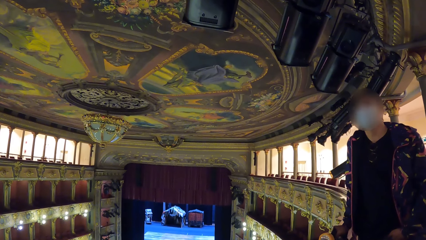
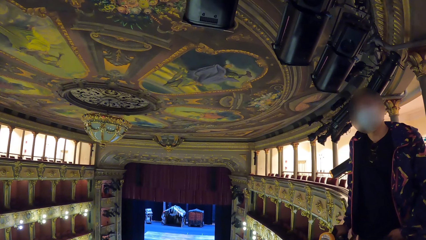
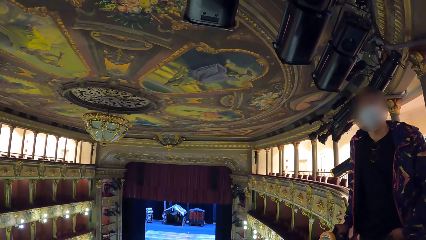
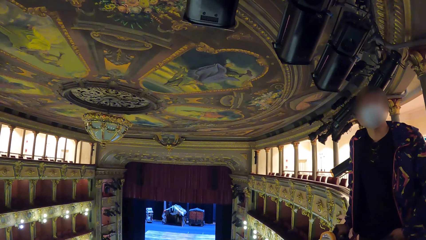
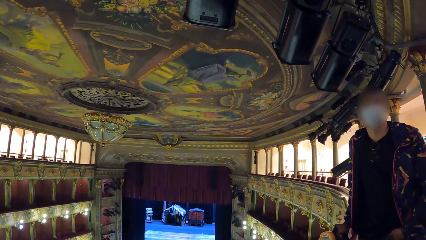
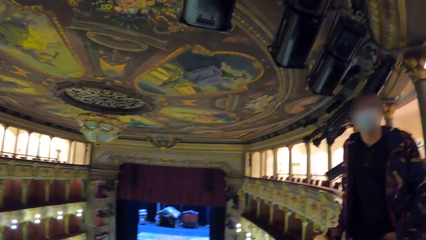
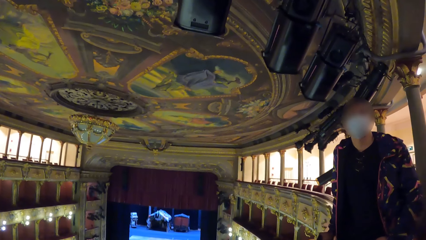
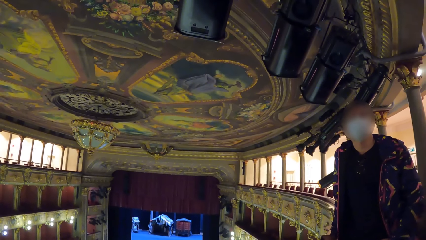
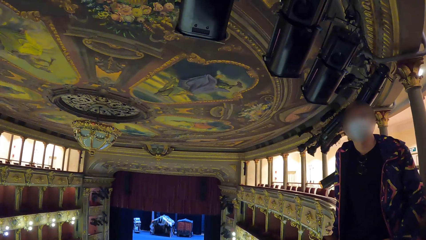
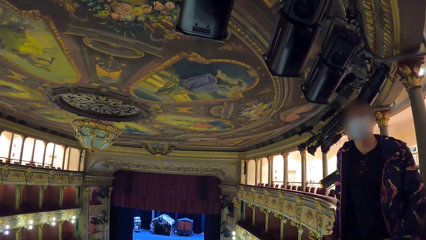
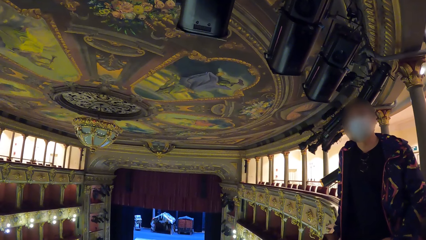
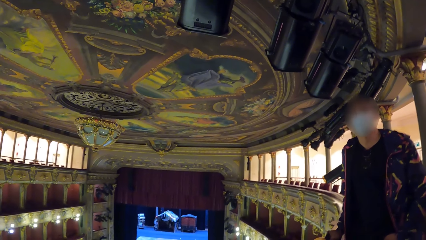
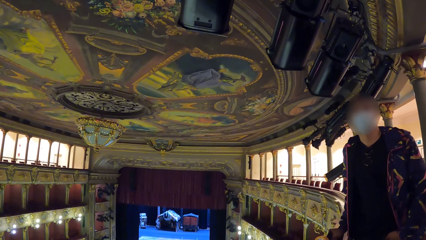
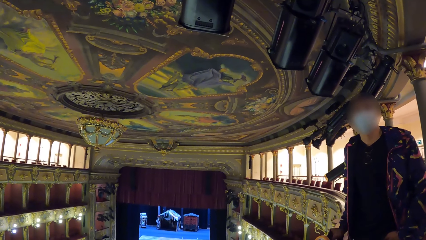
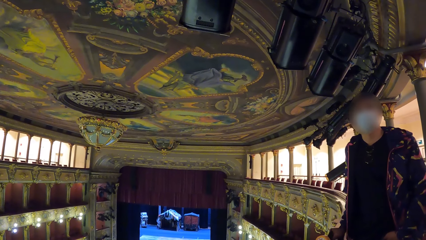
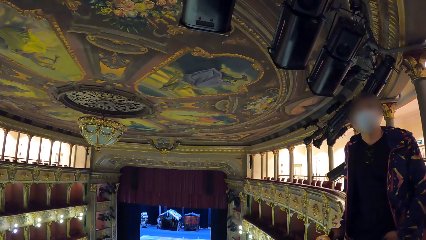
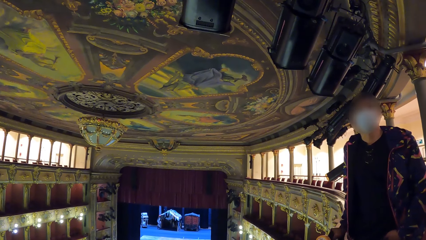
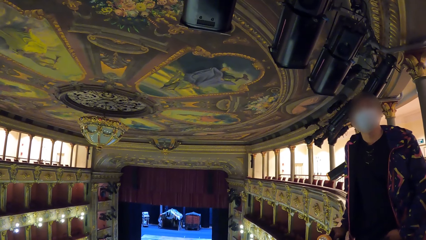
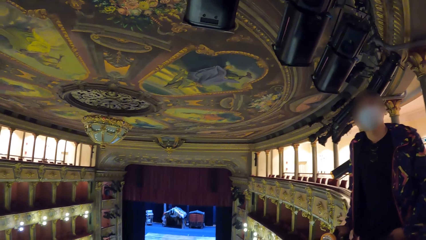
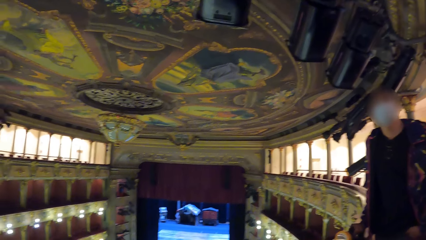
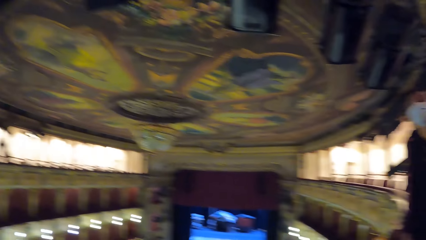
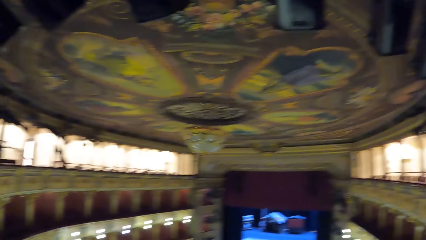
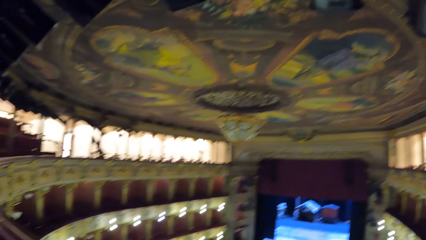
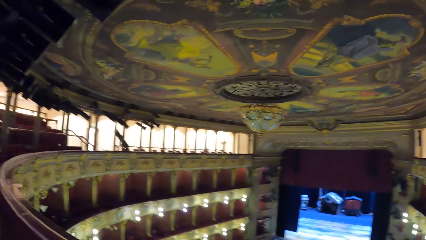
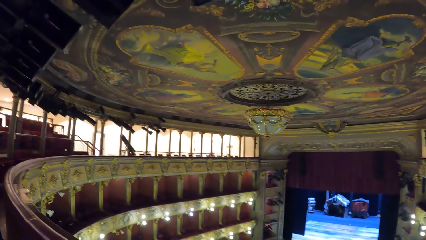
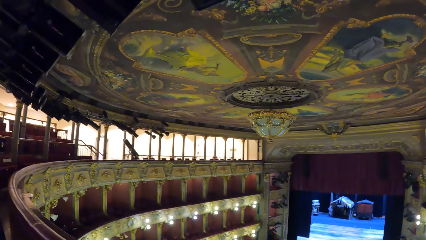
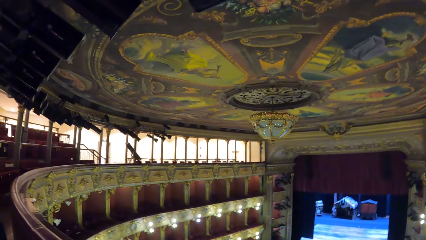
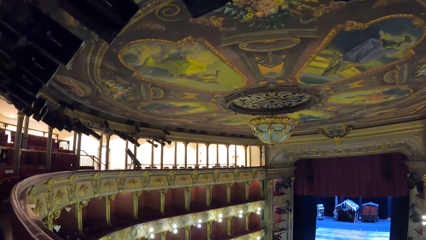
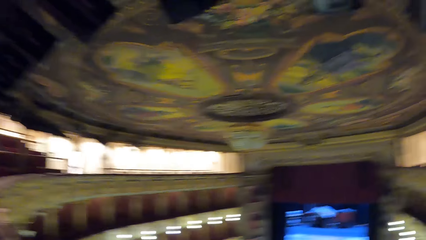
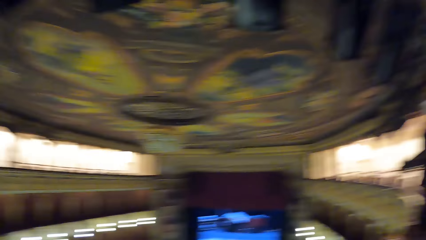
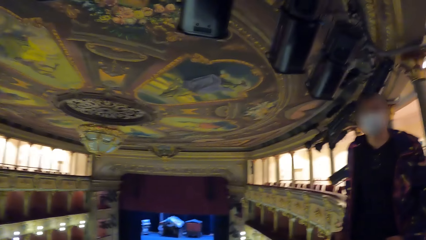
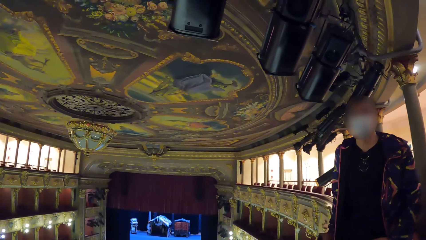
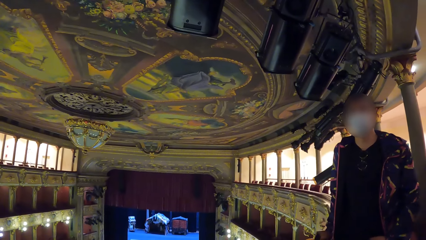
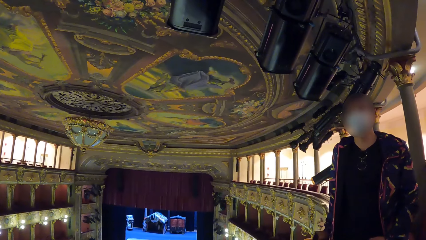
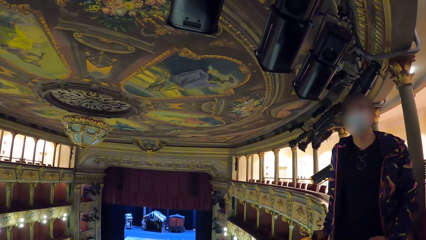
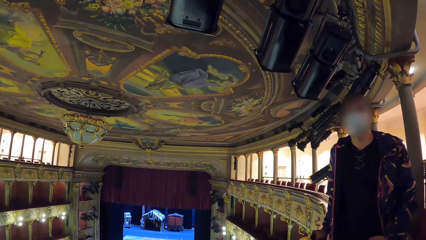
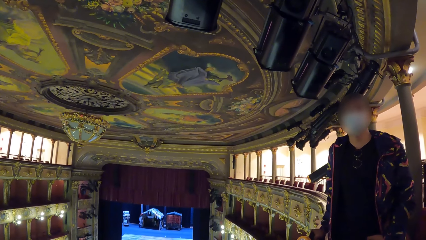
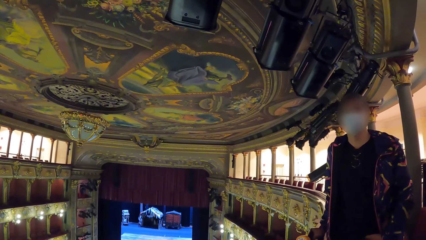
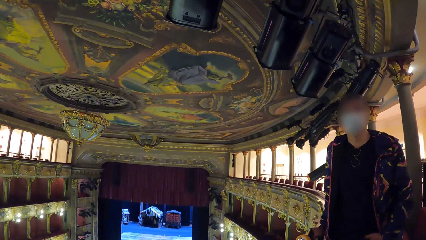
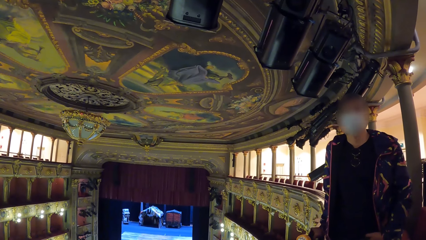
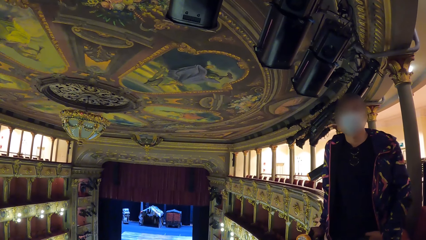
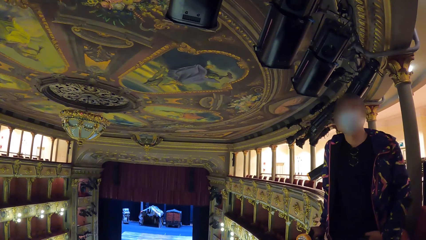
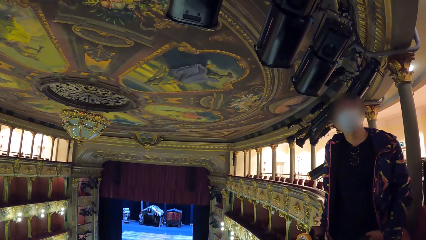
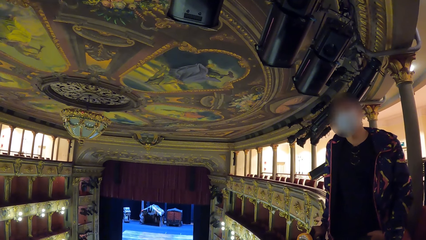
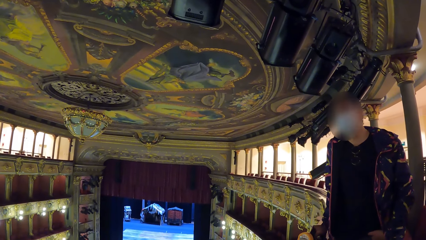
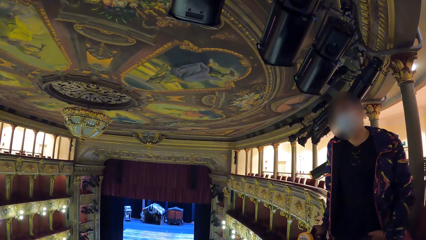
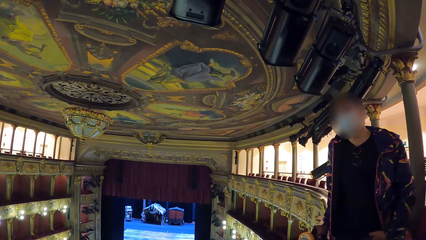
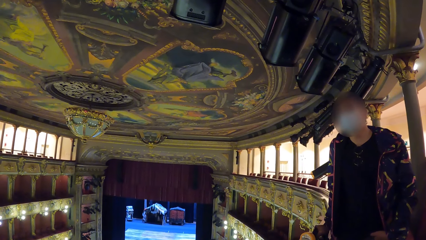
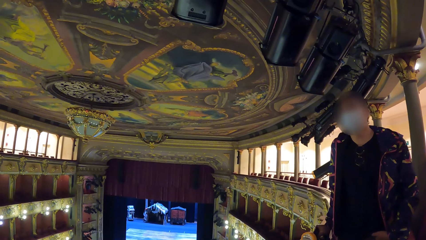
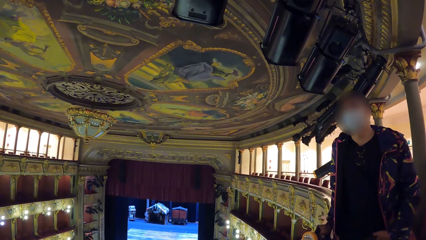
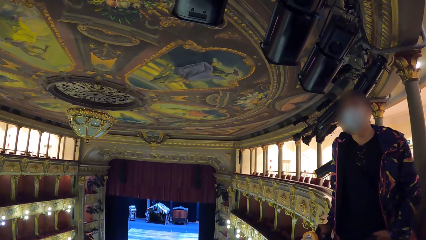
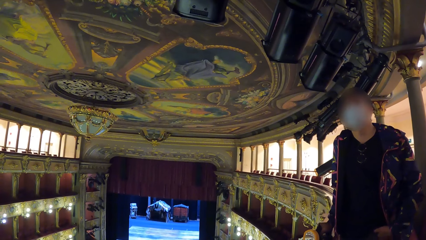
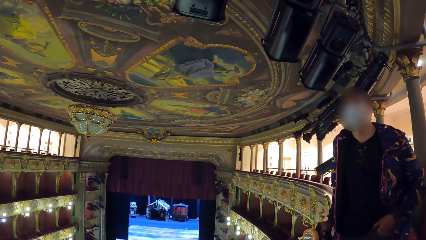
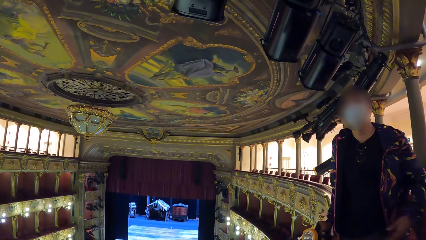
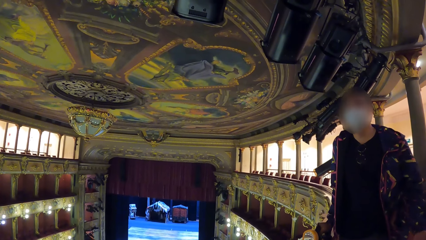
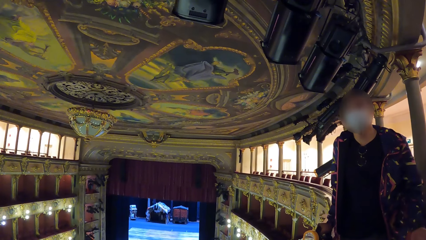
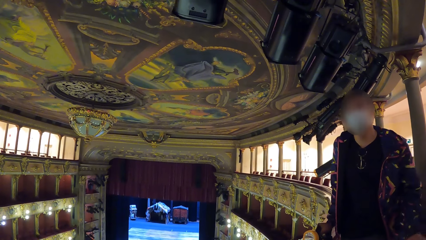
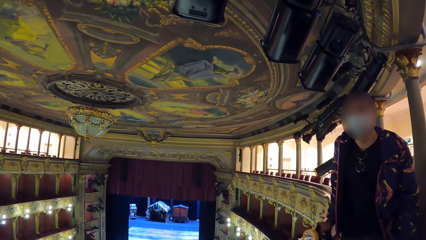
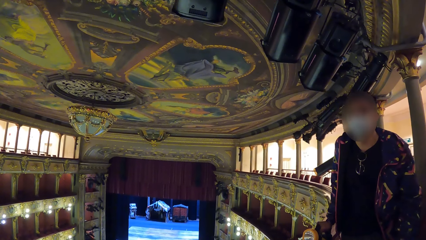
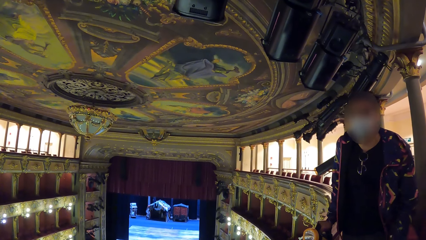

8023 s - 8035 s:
The camera wearer looks around. They look at a man.

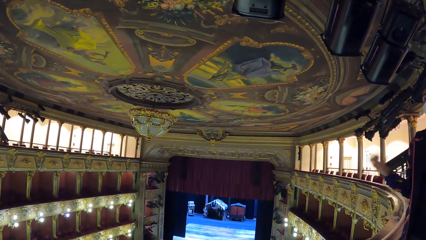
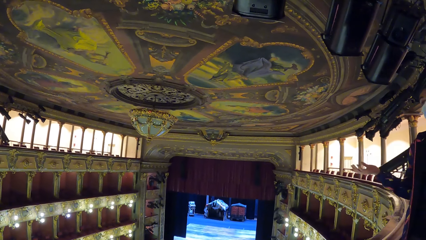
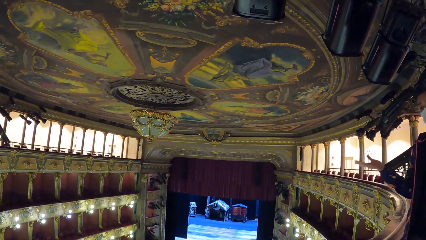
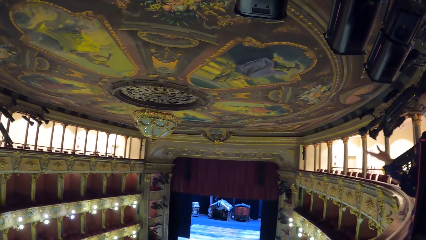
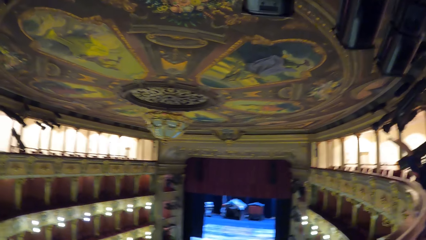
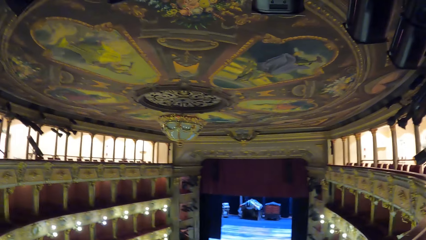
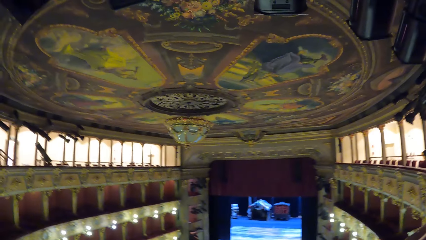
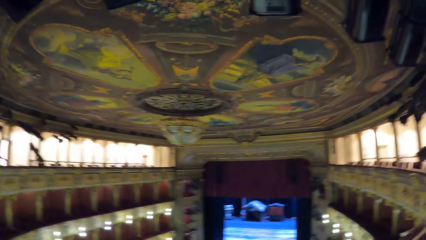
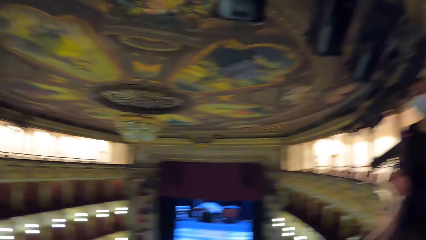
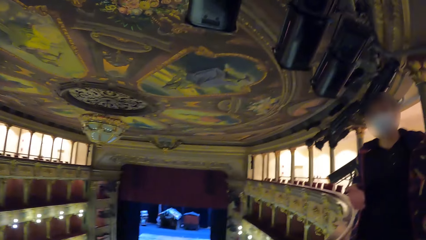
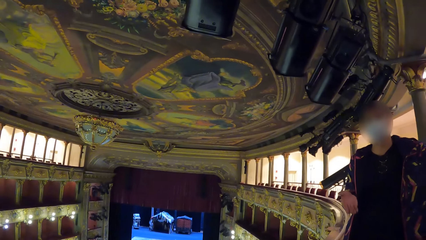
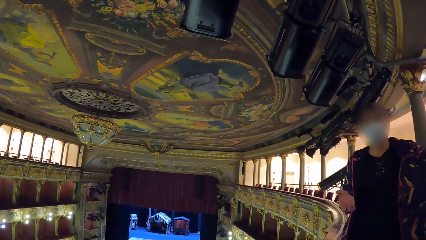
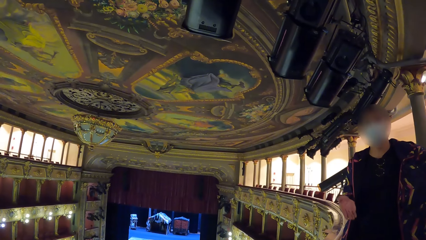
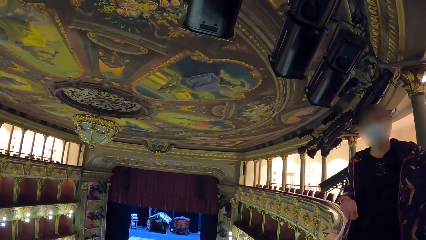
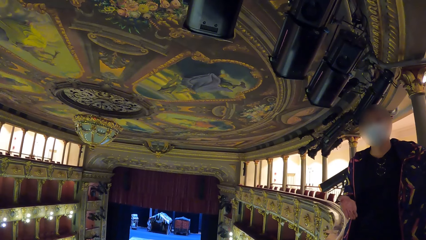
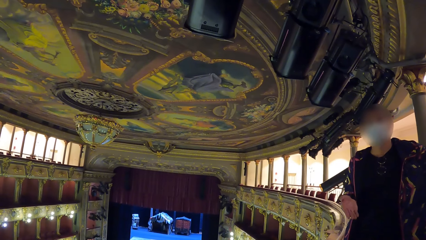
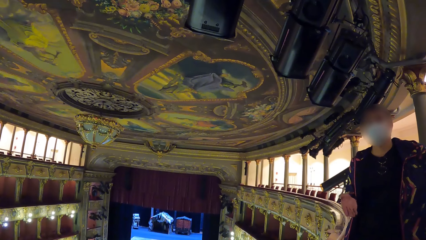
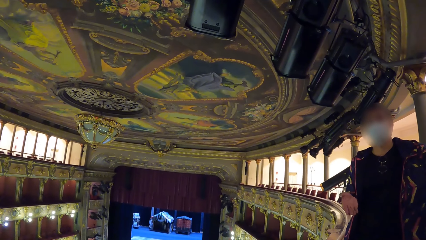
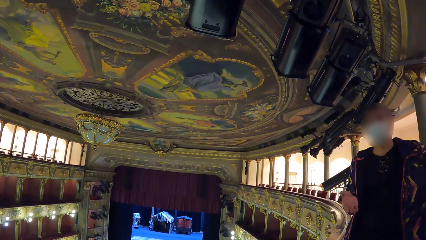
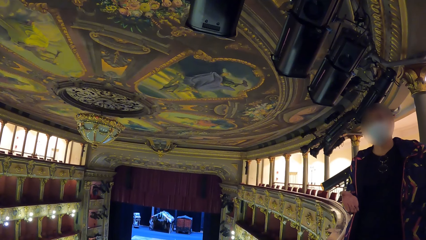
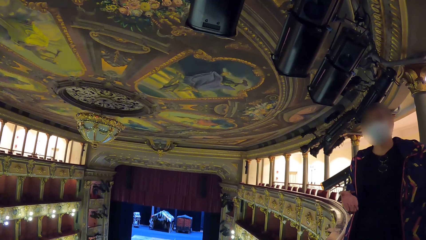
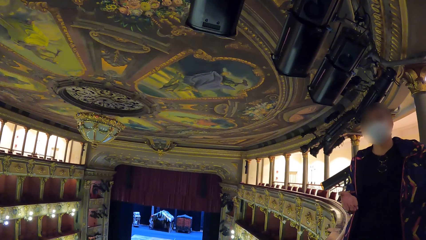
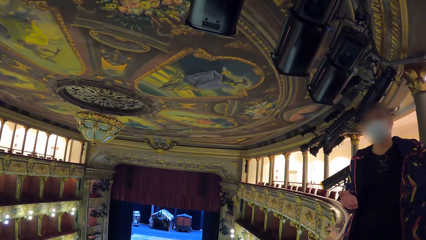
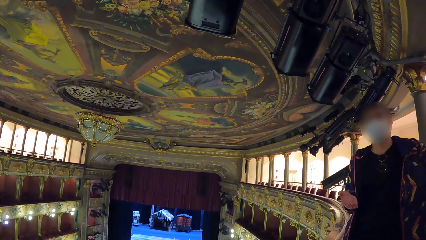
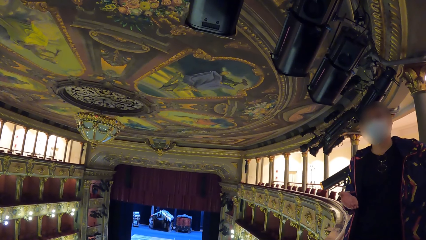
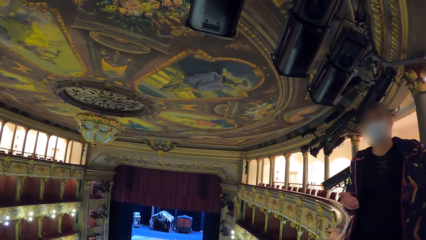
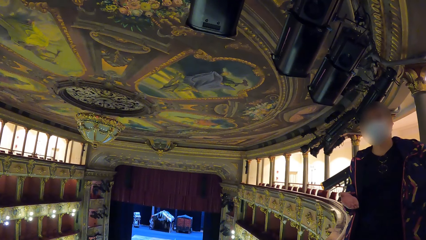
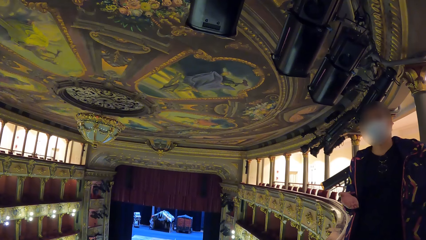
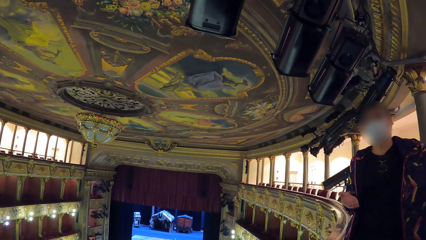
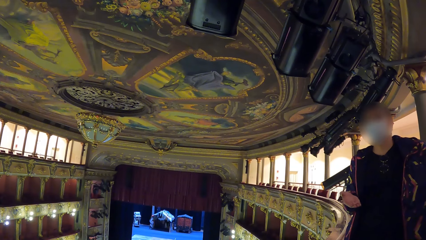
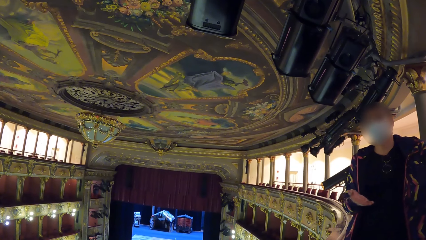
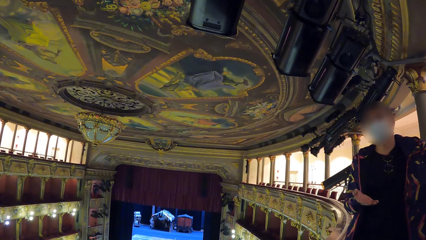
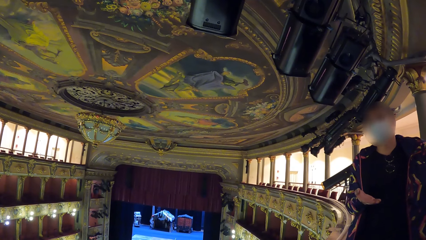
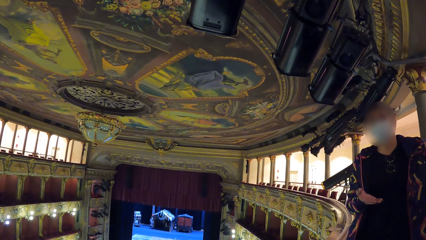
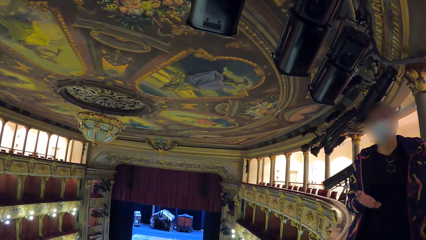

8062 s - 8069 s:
The camera wearer looks around. They look at a man.
